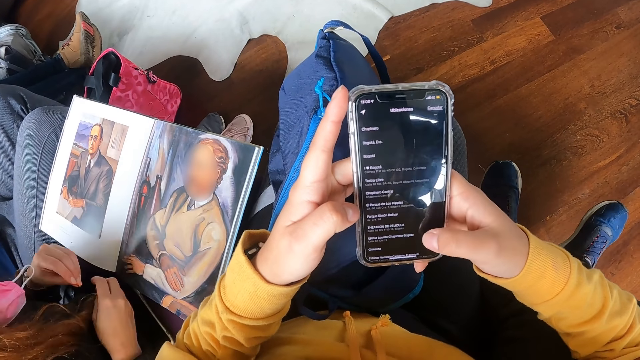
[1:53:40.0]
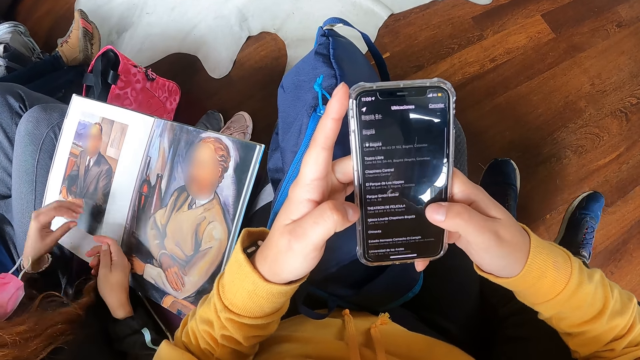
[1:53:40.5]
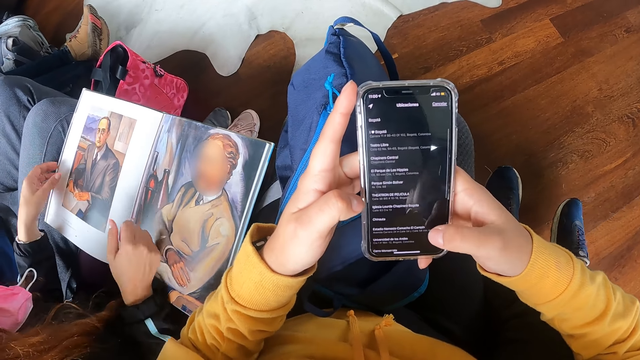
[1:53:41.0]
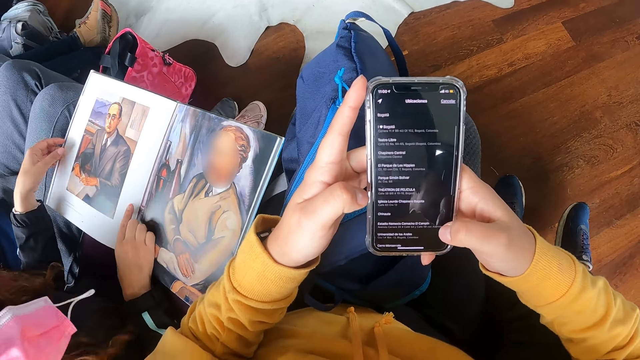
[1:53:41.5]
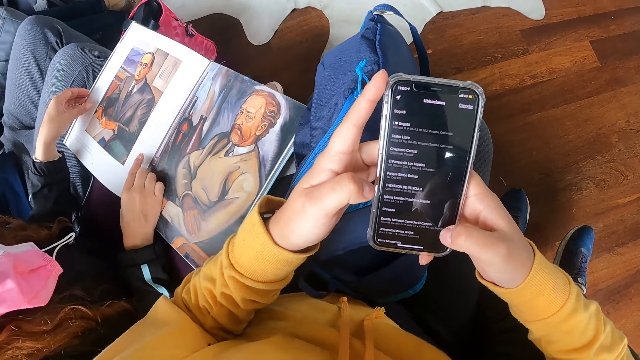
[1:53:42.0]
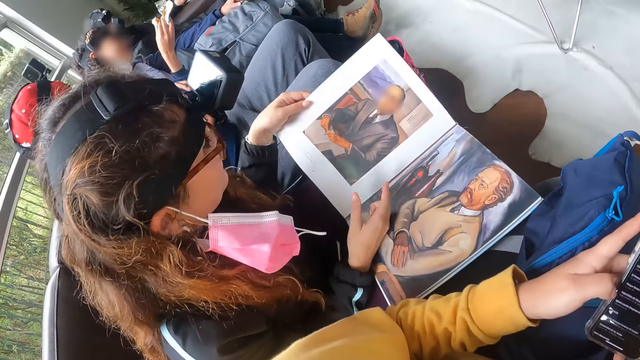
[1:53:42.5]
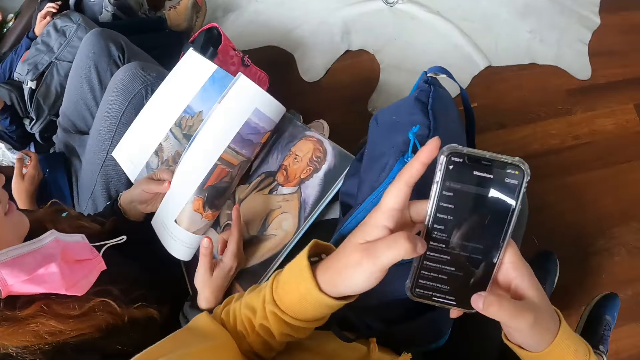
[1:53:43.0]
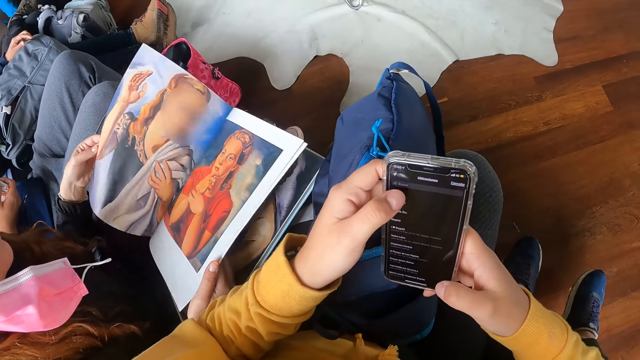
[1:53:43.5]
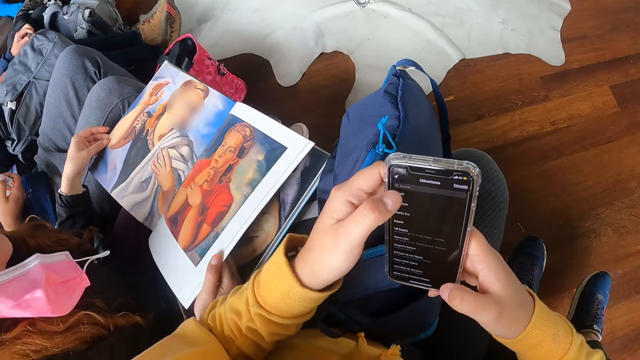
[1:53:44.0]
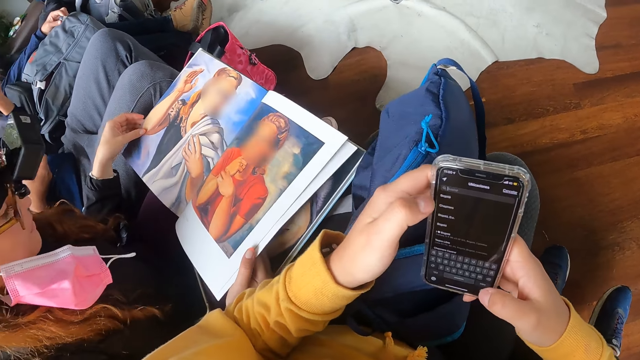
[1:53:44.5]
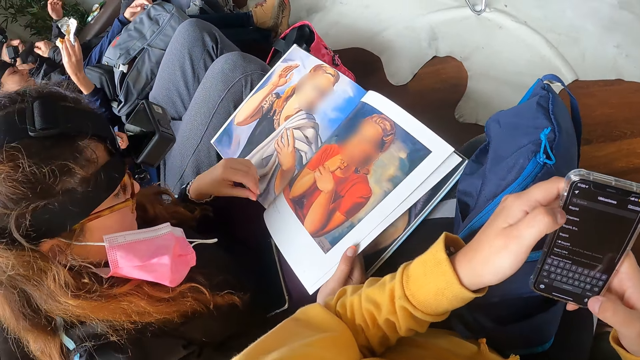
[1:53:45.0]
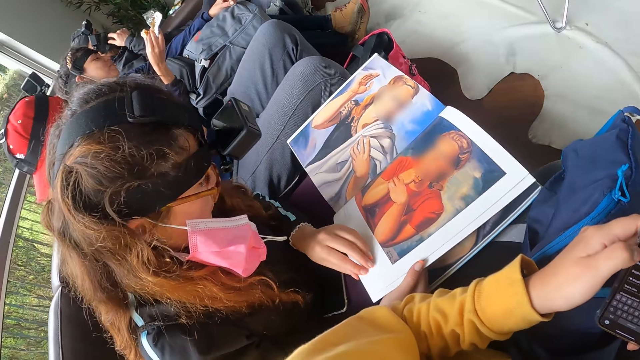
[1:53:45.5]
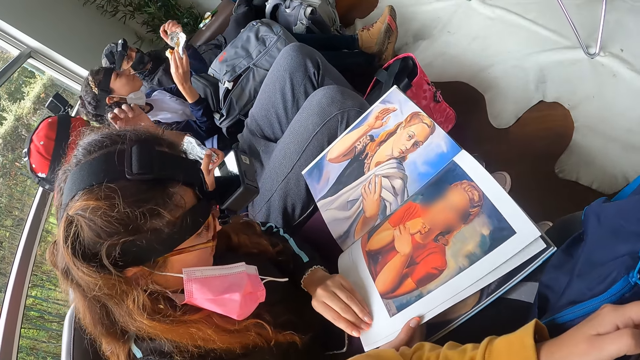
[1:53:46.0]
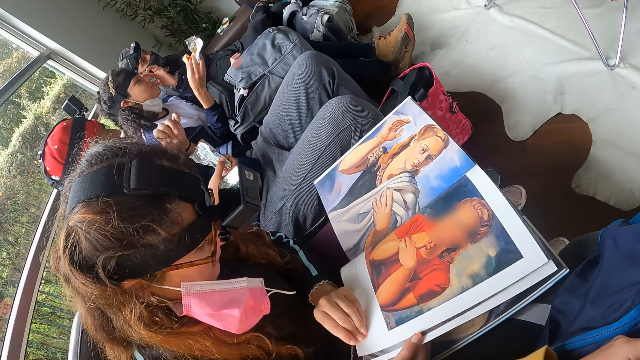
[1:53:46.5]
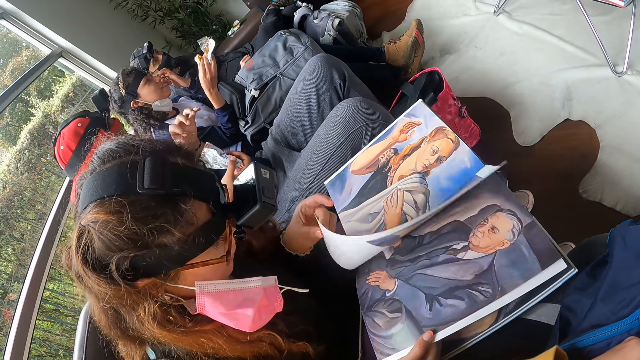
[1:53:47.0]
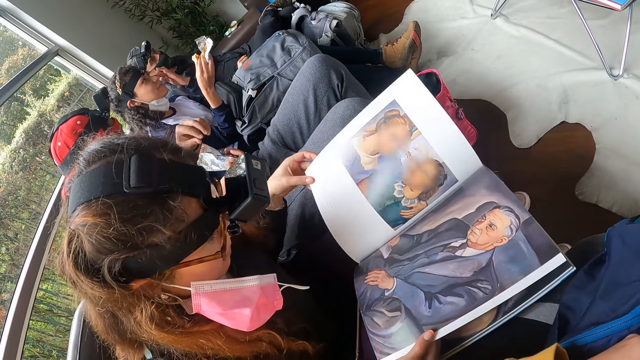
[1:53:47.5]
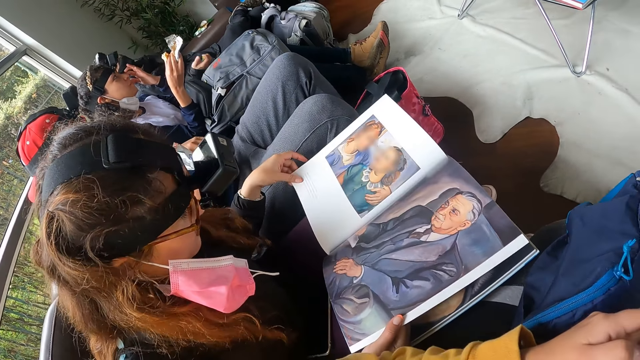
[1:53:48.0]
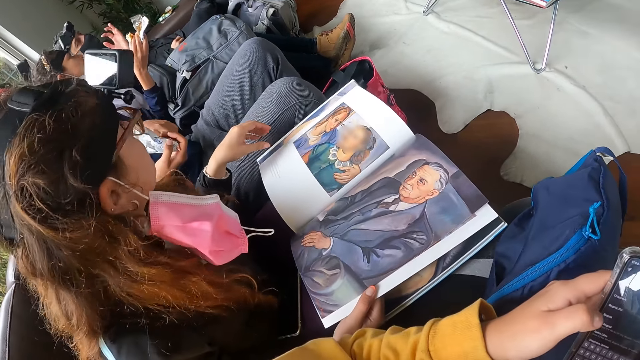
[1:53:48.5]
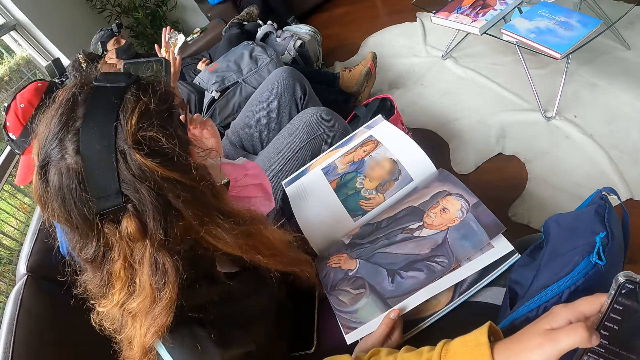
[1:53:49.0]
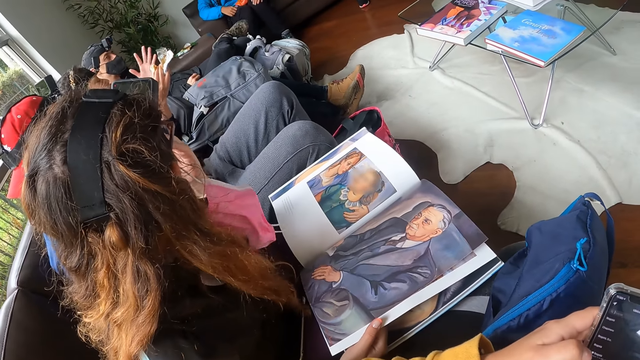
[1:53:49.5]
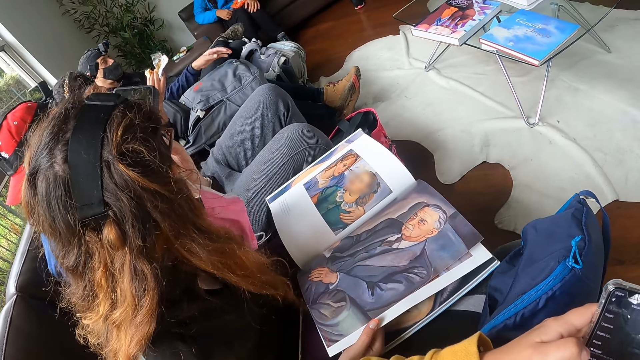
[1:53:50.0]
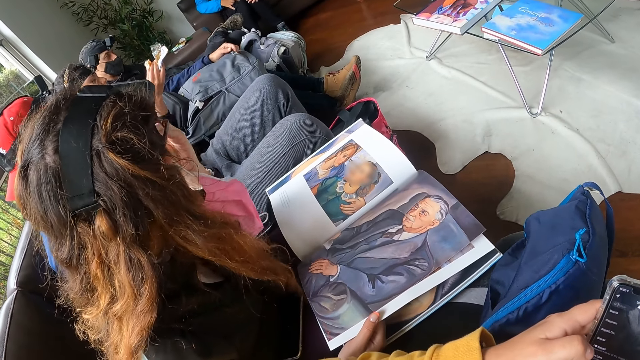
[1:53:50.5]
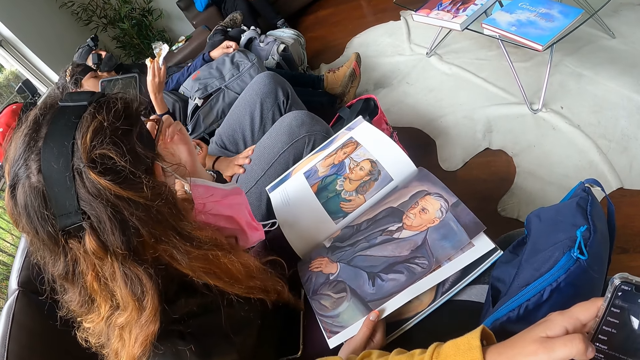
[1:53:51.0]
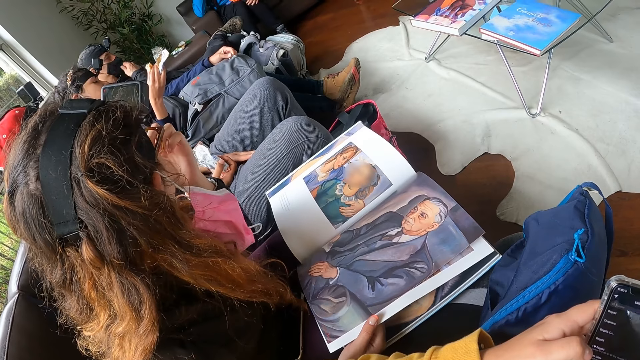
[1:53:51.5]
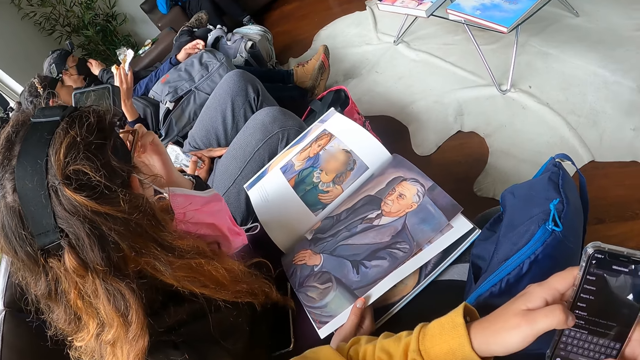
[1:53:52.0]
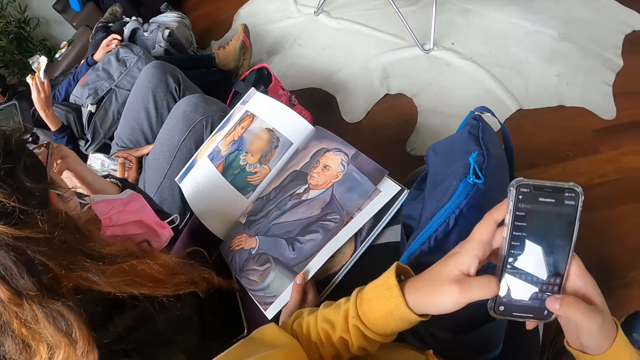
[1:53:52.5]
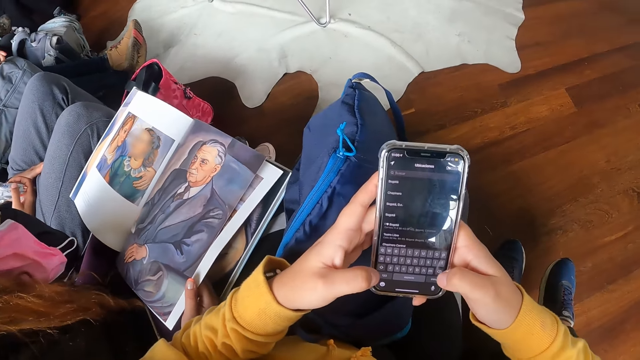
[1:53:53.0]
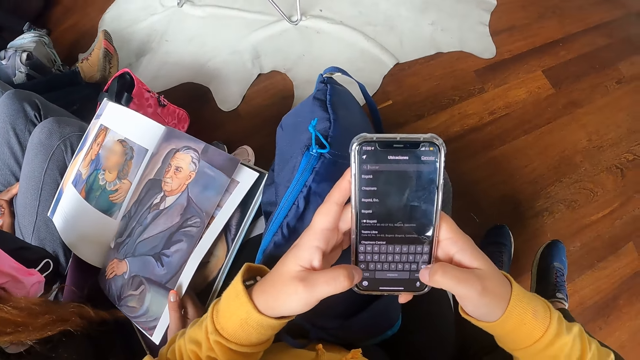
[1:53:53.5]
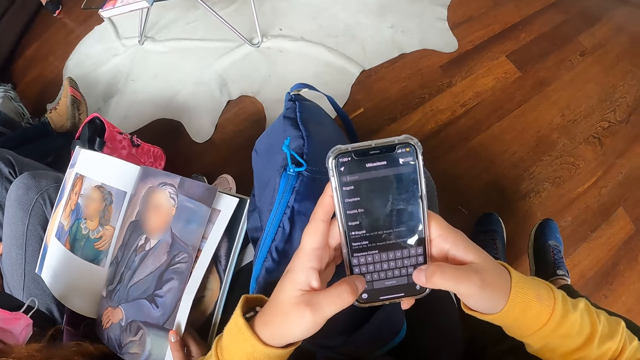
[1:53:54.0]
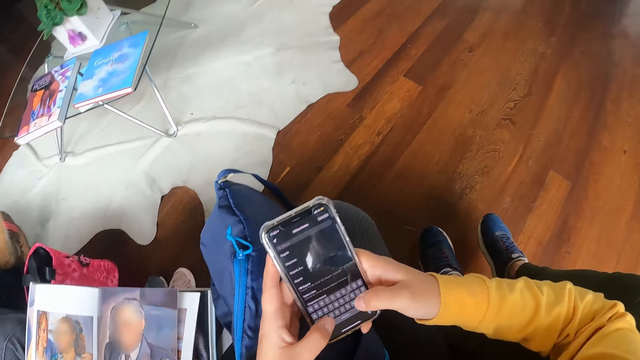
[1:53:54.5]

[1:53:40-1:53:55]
The woman passes the nylon of the piece of chocolate from her left hand to her right hand. She holds the book on her thigh with both hands. She flips the pages of the book on her thigh with both hands. She peruses through the book. Another woman interacts with a man in the apartment. The other woman touches her face with her left hand in the apartment. The first woman touches her face with her left hand in the apartment. The other woman touches a bag on her thigh with her left hand. The man adjusts a nose mask on his face with his left hand.

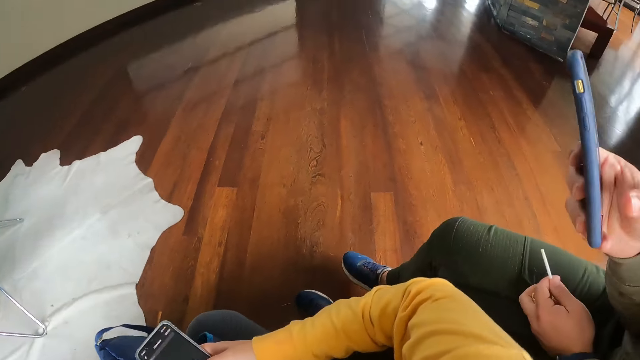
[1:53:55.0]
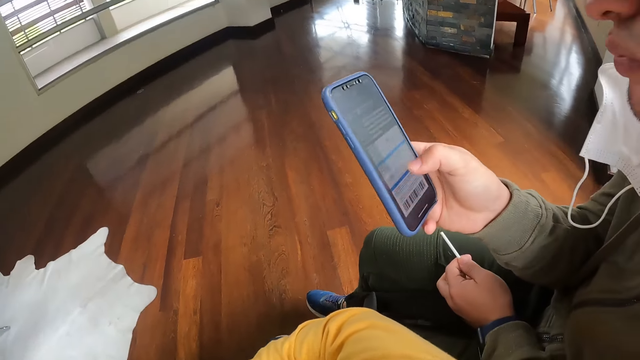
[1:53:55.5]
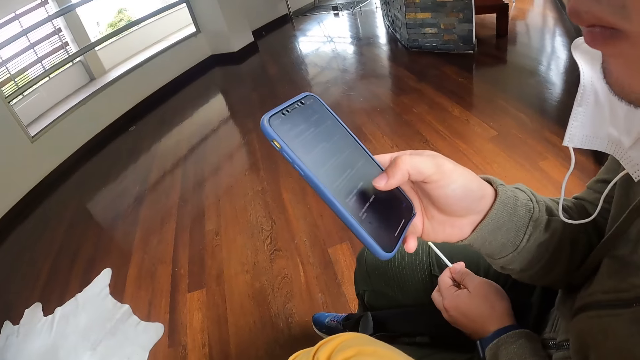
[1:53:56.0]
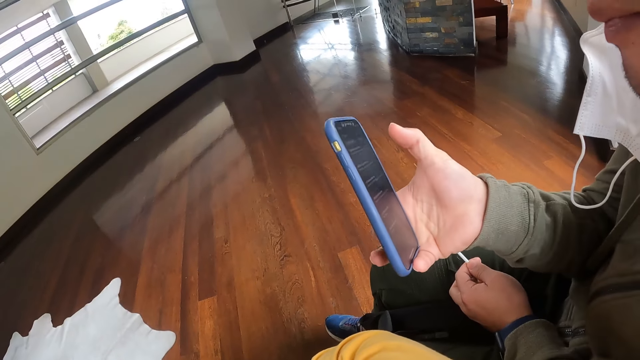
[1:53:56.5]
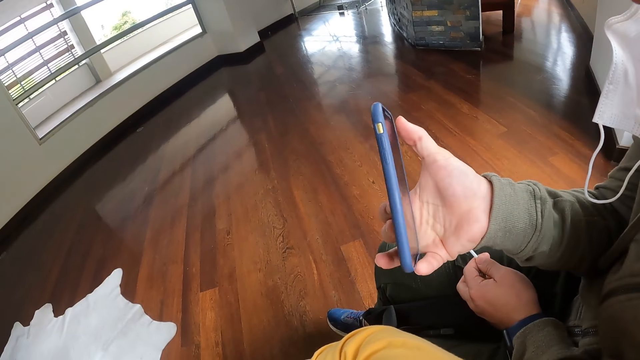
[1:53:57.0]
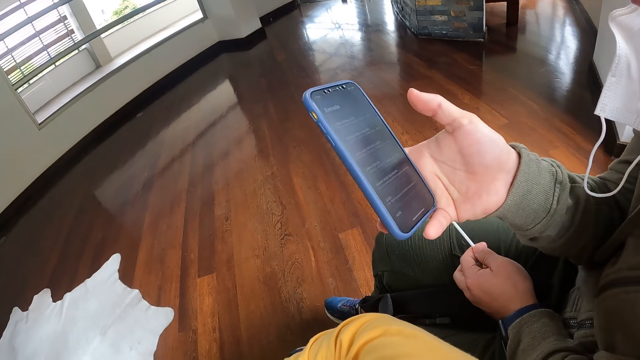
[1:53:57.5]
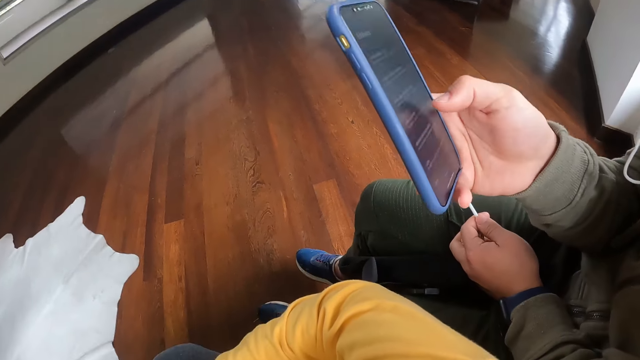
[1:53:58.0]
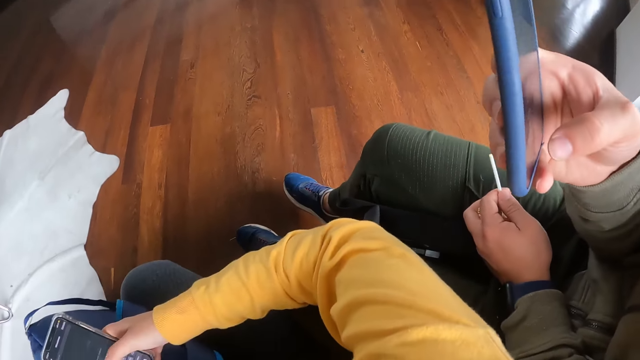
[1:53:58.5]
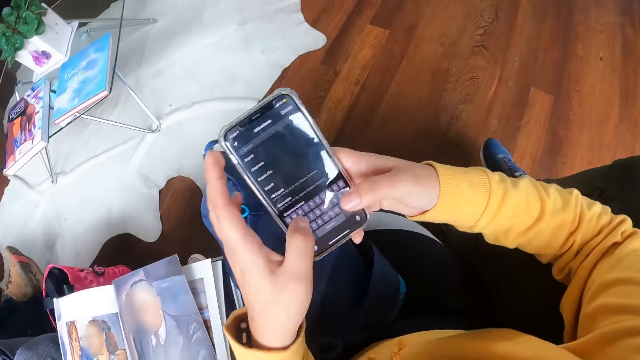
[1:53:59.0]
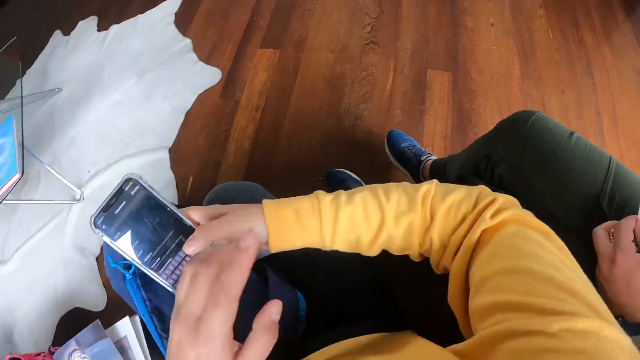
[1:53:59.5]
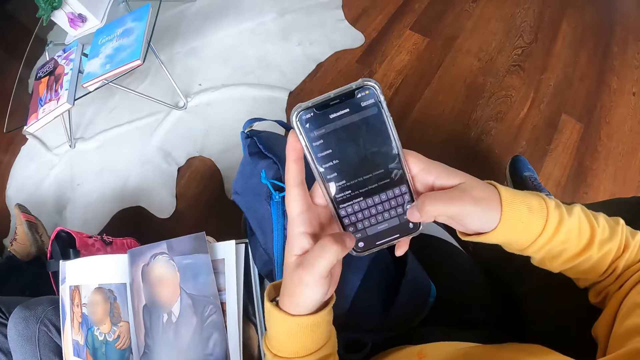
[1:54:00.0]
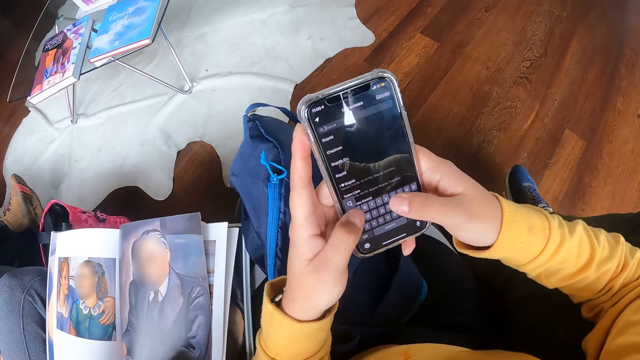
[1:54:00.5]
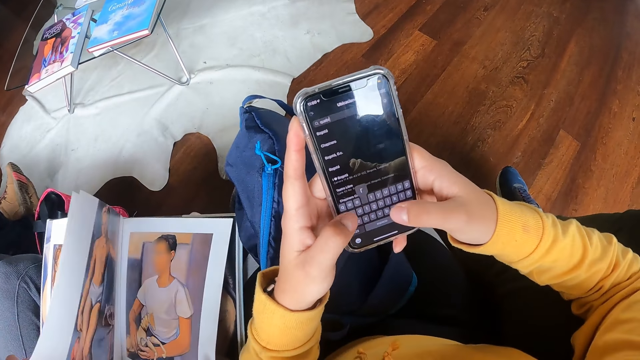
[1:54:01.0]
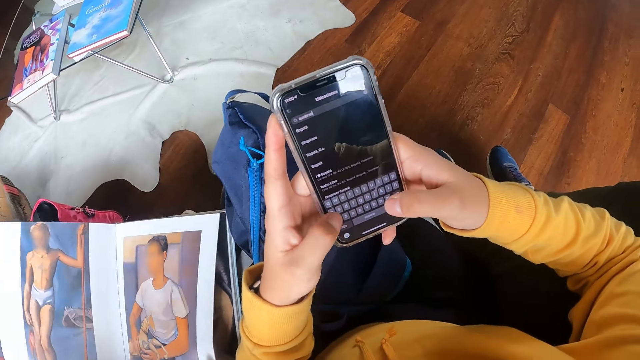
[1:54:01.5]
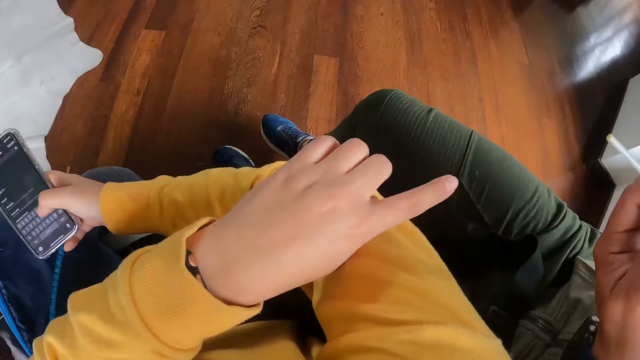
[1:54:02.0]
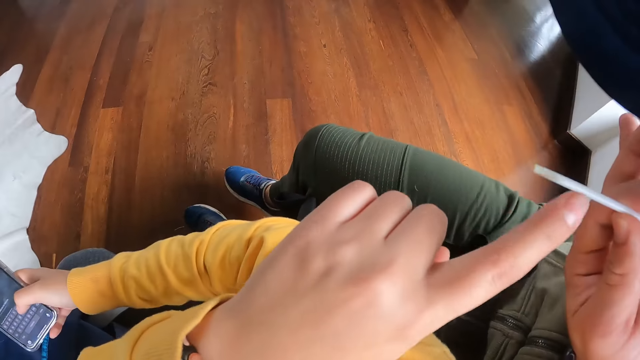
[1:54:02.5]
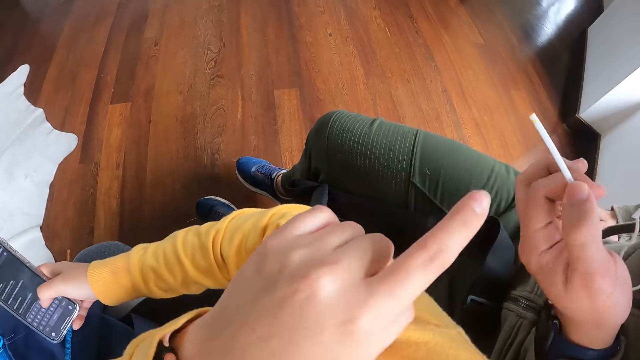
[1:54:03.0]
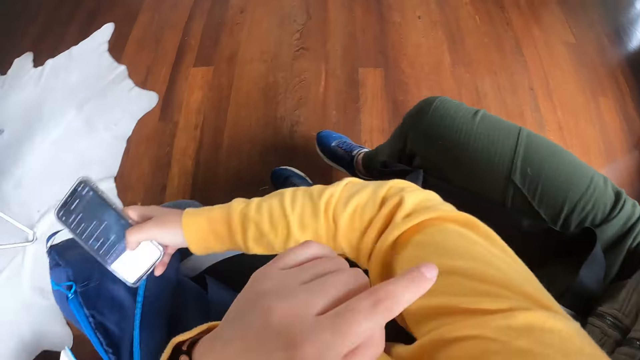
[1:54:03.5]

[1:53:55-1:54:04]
The camera wearer looks at a woman's phone. They interact with the woman in the apartment. They type on the phone.
